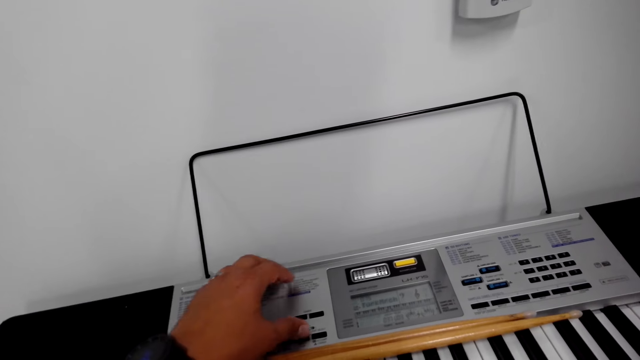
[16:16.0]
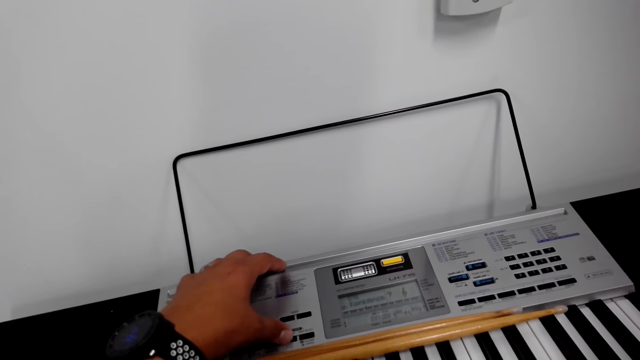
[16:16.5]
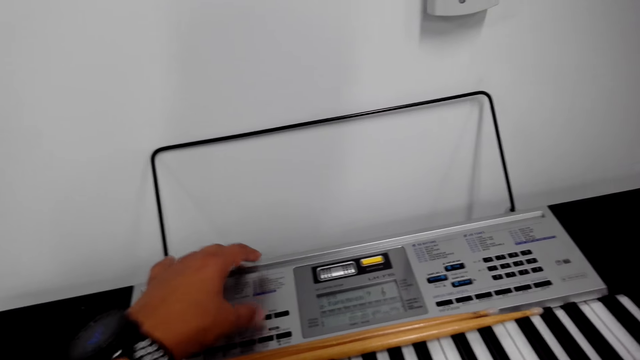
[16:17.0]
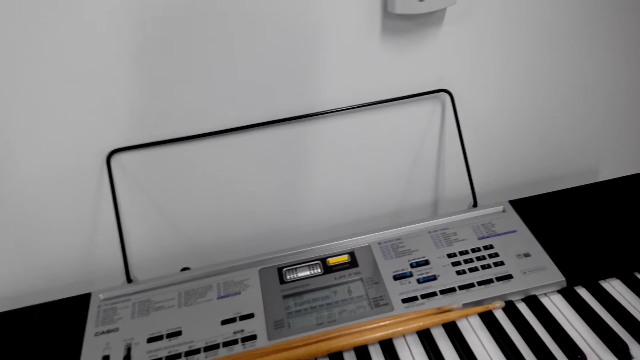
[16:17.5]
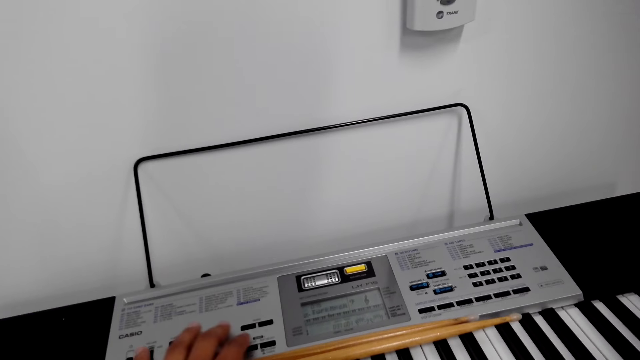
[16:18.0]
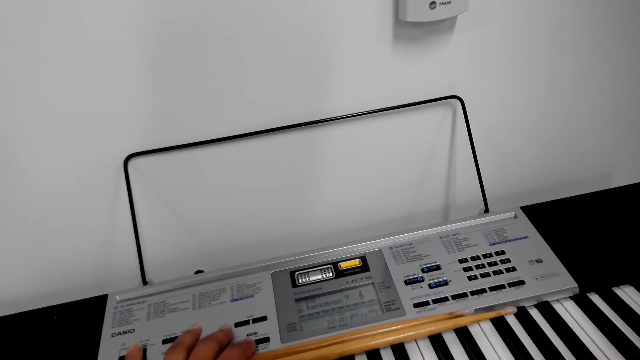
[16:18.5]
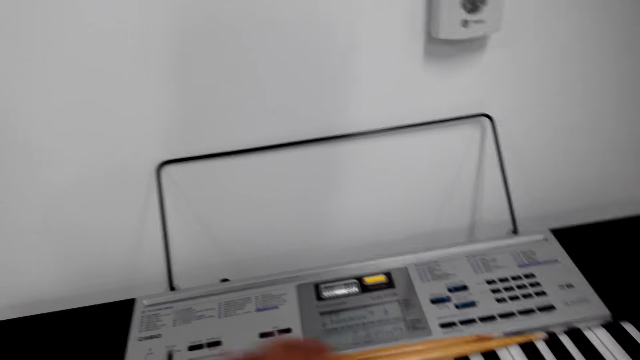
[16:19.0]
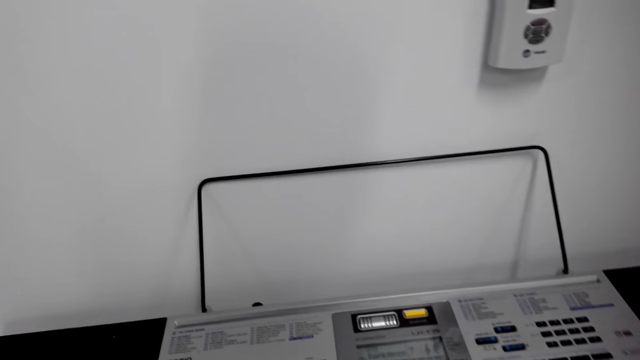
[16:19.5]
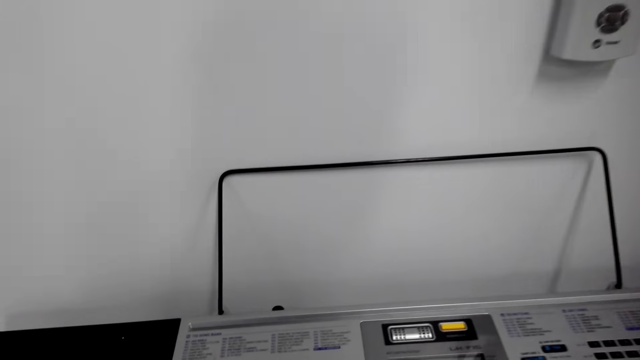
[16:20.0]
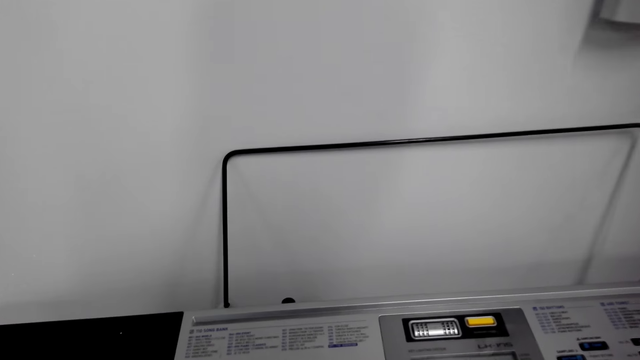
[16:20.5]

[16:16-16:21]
The camera wearer presses the piano keys.

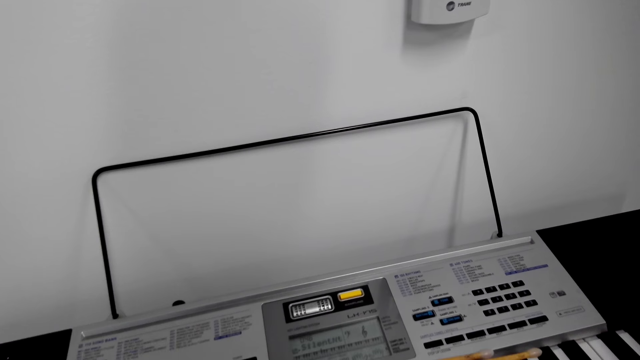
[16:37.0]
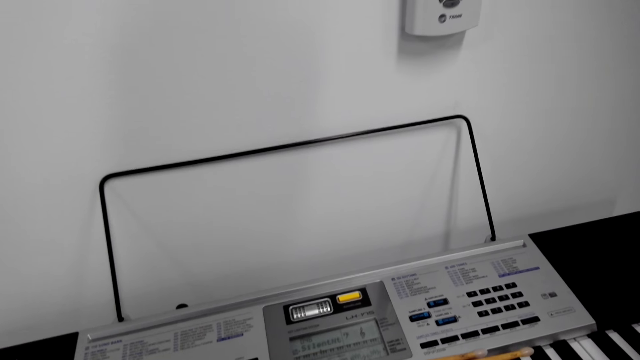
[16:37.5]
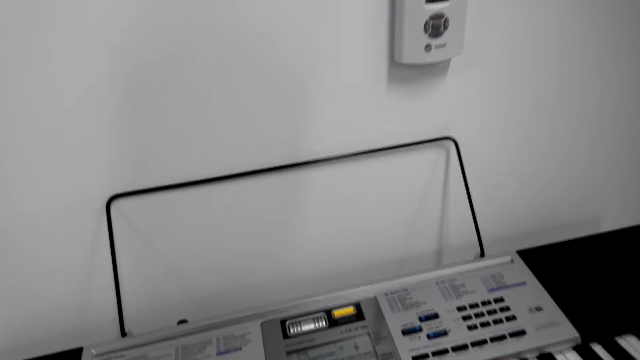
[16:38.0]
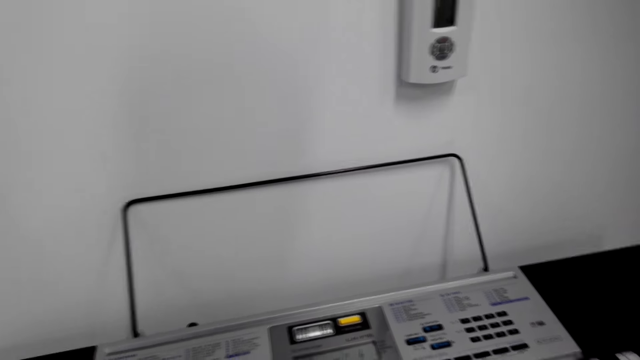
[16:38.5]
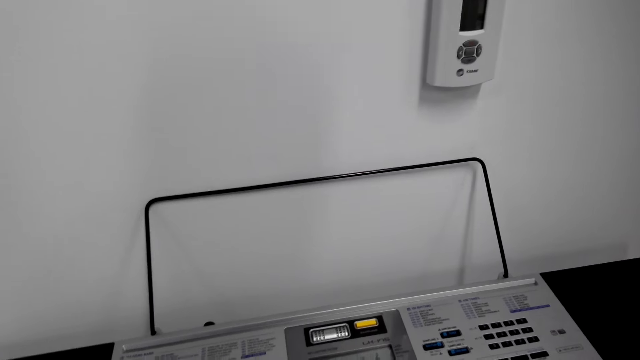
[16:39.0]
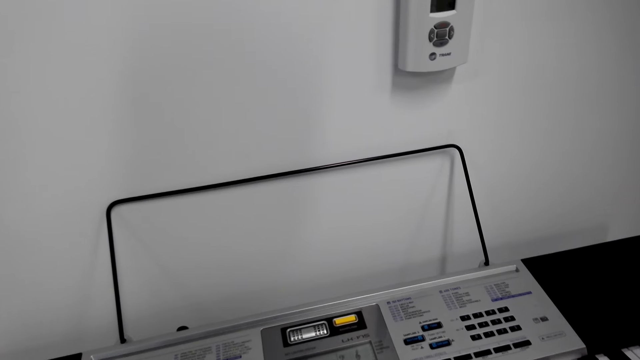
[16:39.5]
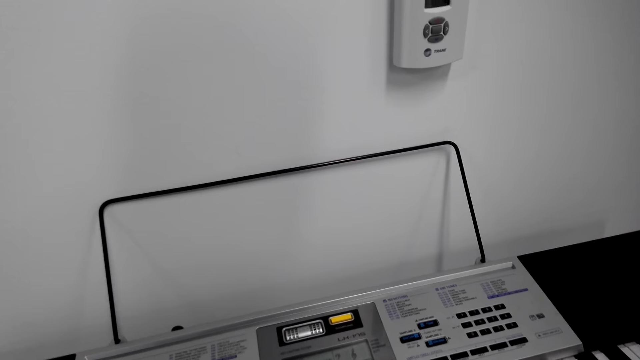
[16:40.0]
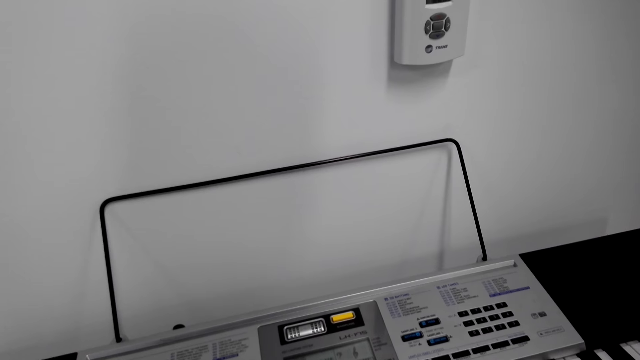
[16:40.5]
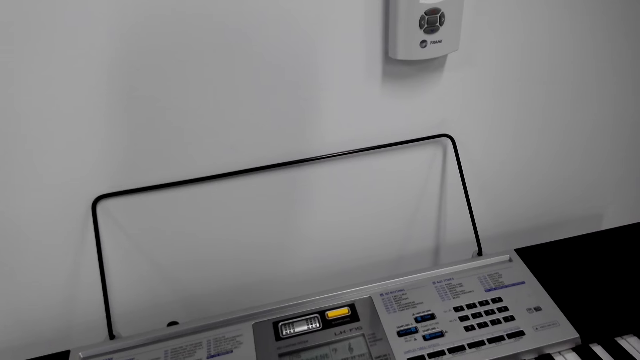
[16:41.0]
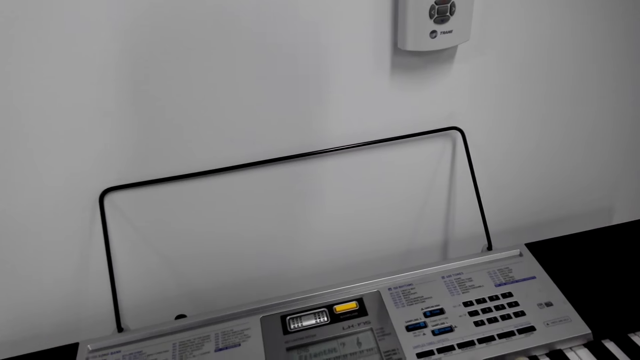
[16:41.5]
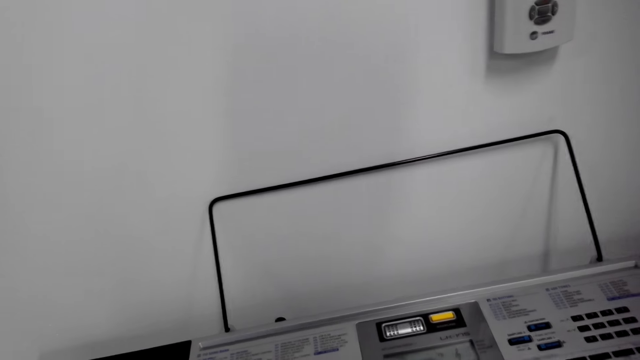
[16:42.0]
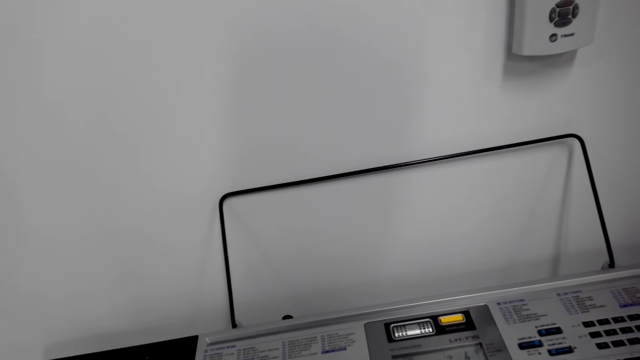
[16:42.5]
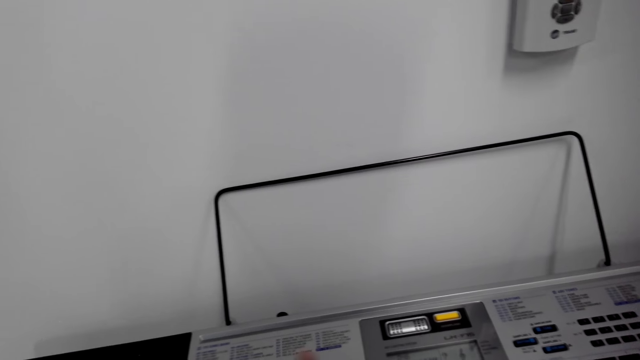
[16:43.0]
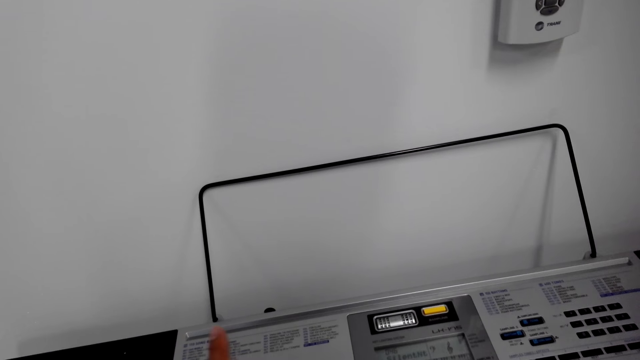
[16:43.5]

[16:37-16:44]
The camera wearer plays the piano.

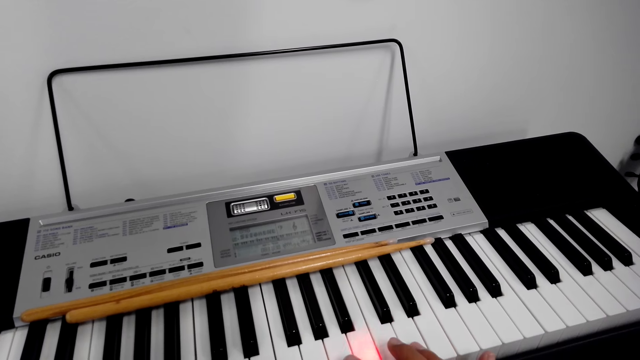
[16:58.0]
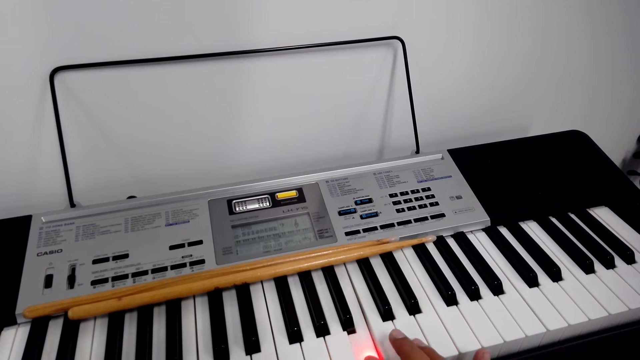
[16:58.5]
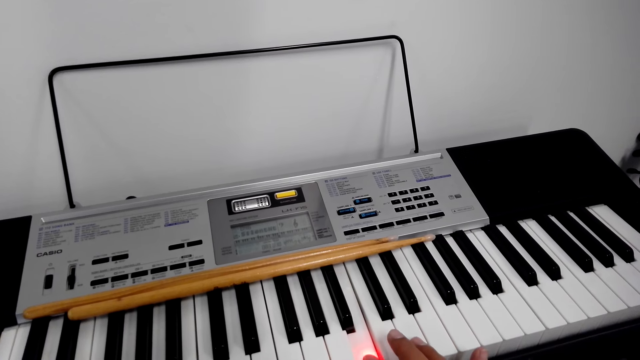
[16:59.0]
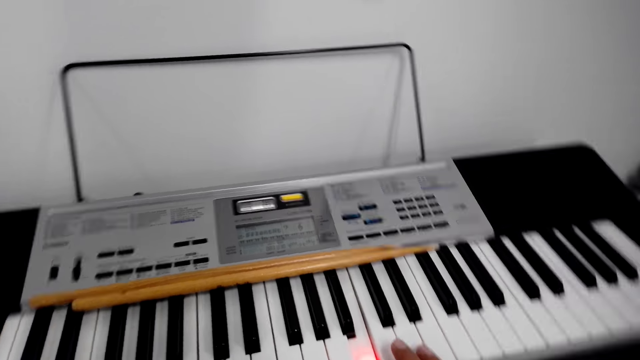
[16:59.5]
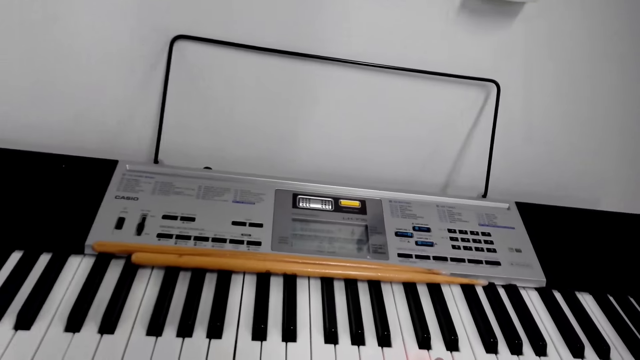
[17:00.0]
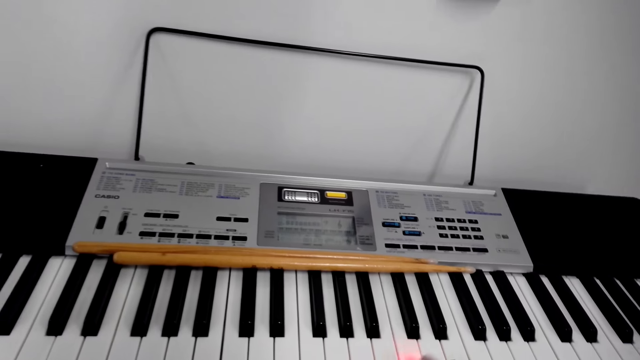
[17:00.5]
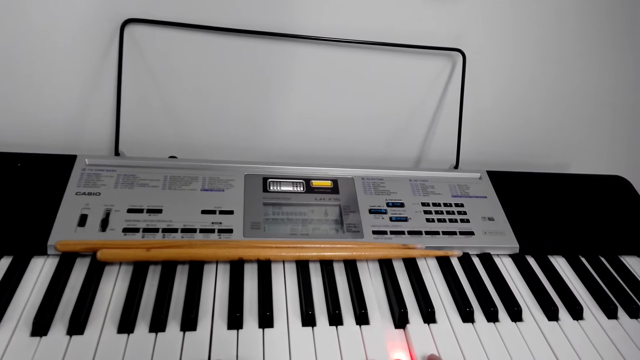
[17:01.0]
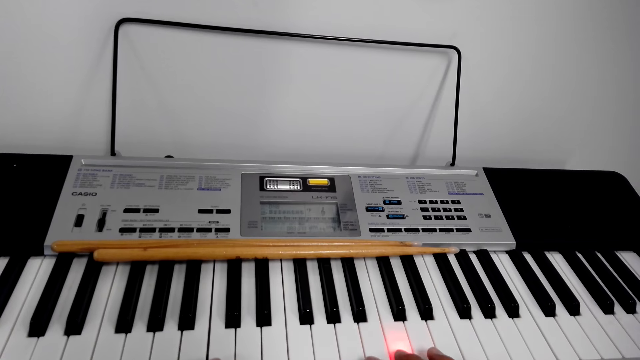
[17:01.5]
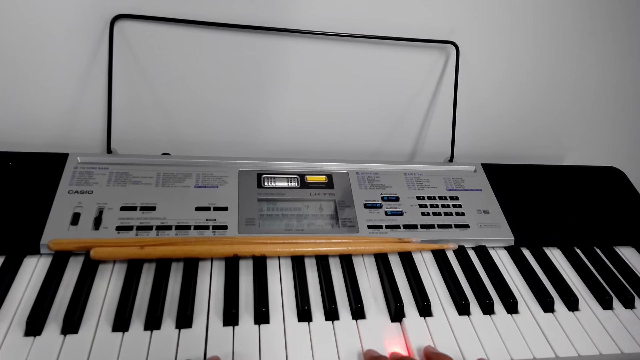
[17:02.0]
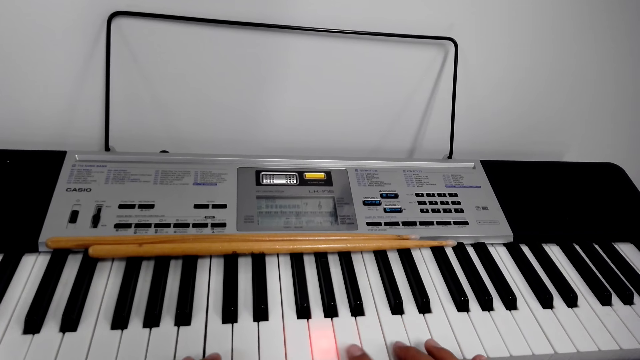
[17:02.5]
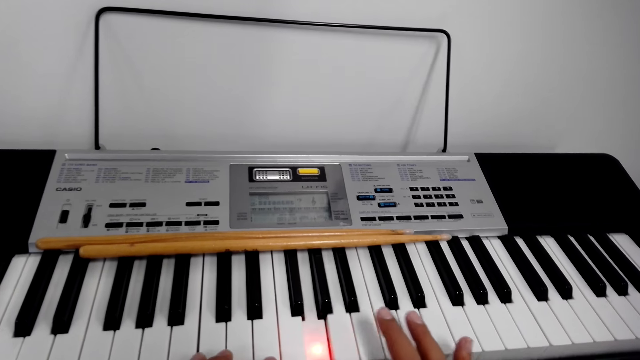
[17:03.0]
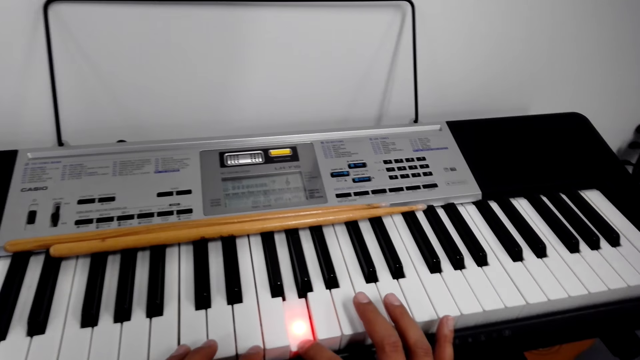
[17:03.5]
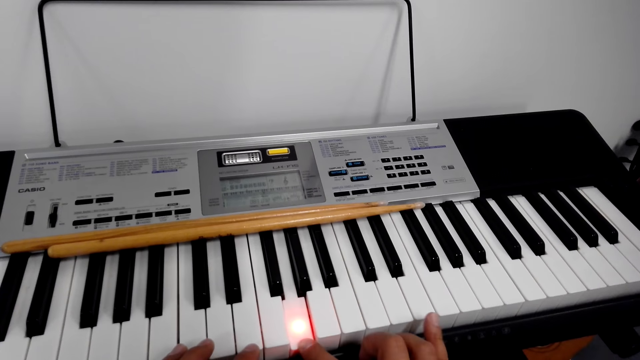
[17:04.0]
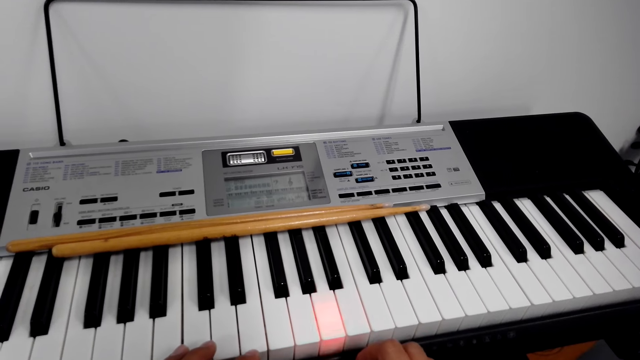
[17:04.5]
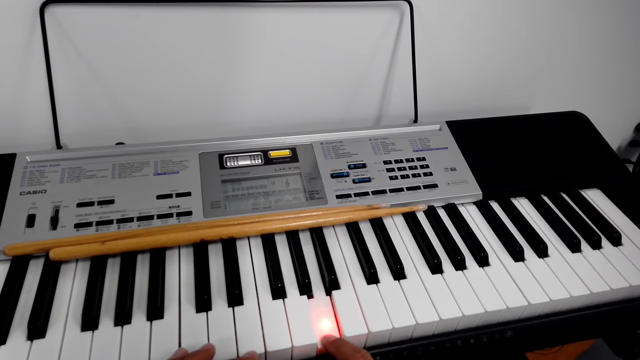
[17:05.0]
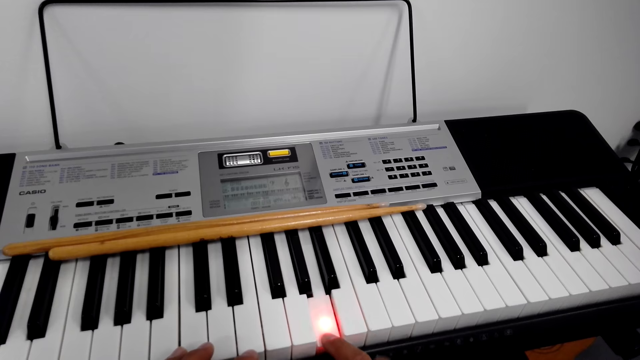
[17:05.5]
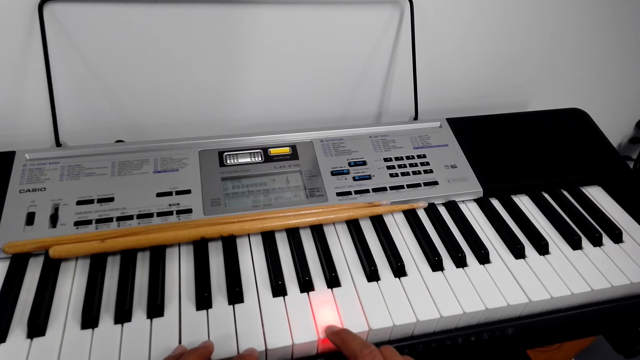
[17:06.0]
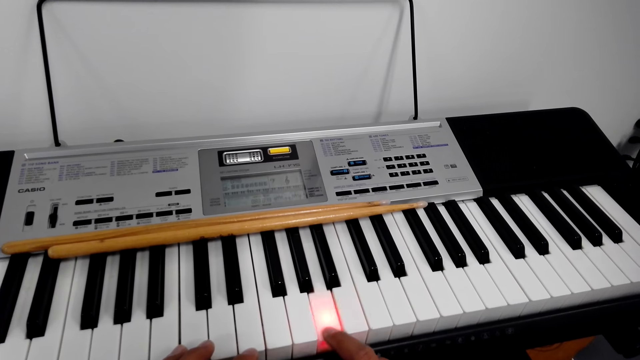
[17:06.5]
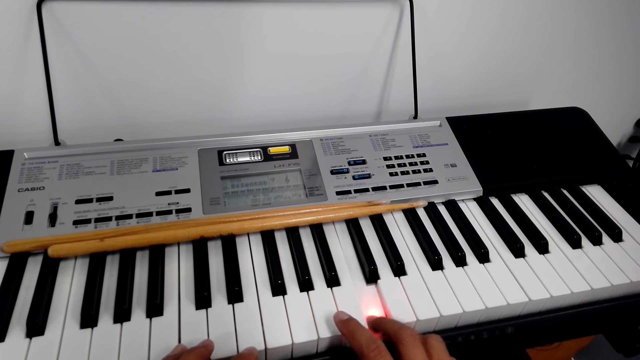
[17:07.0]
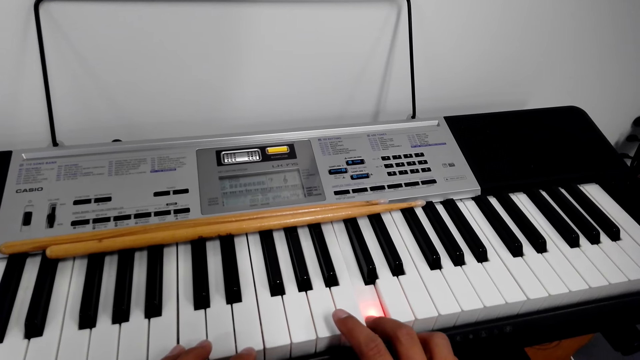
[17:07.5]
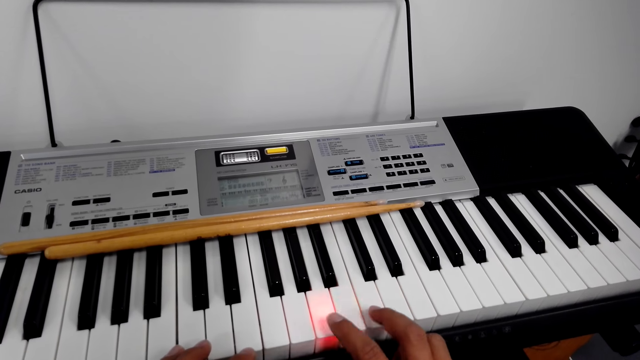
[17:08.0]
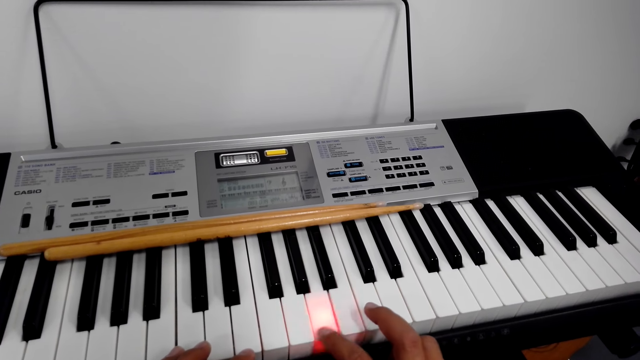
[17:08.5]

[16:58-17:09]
The camera wearer plays a piano. They press the piano.
